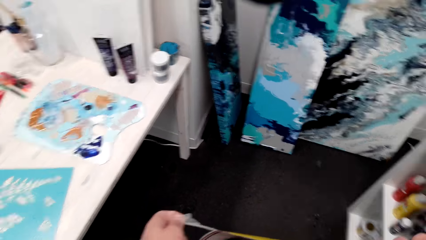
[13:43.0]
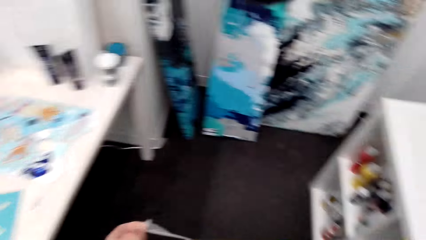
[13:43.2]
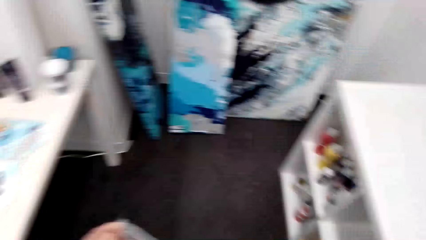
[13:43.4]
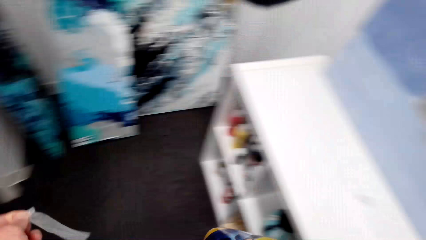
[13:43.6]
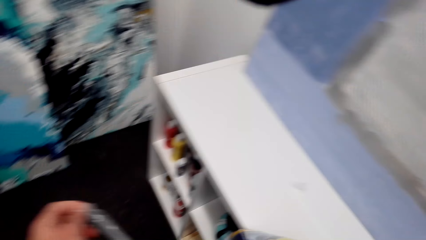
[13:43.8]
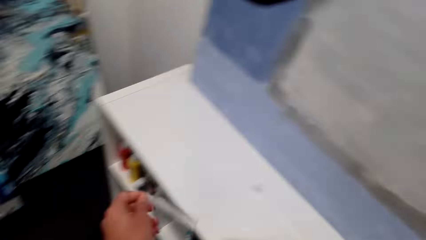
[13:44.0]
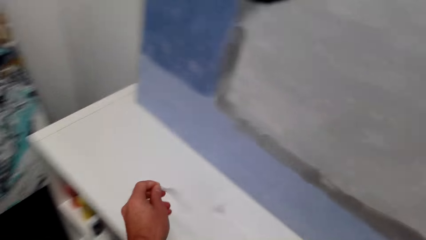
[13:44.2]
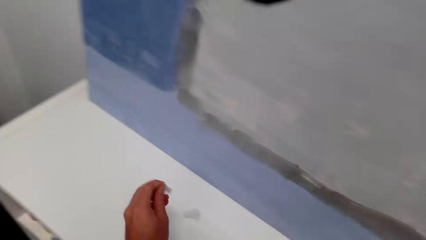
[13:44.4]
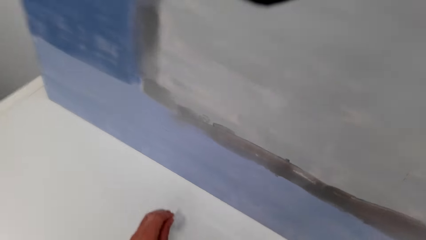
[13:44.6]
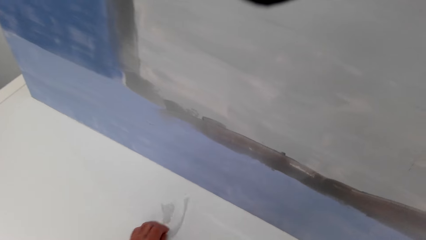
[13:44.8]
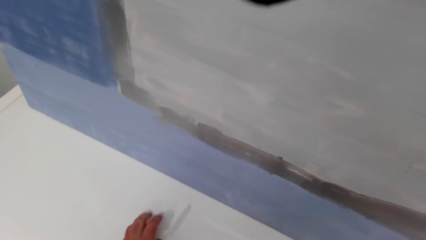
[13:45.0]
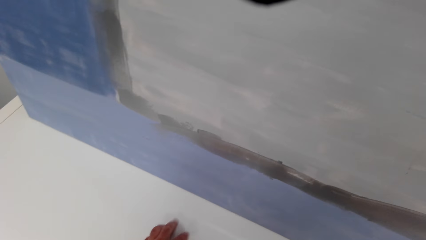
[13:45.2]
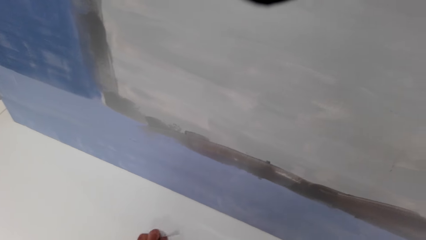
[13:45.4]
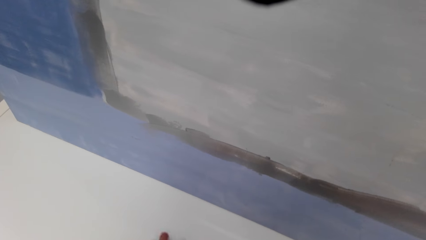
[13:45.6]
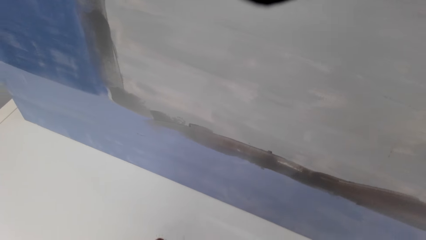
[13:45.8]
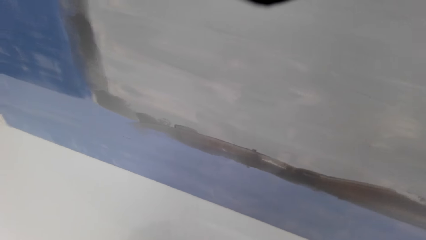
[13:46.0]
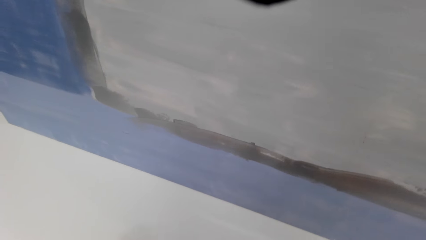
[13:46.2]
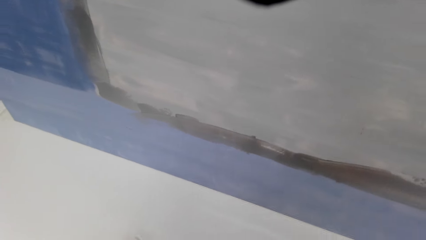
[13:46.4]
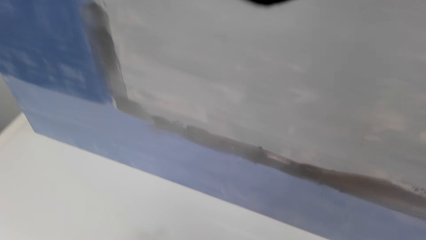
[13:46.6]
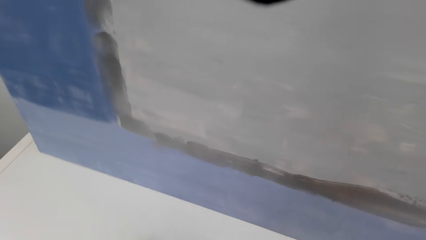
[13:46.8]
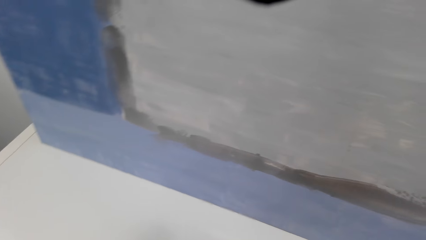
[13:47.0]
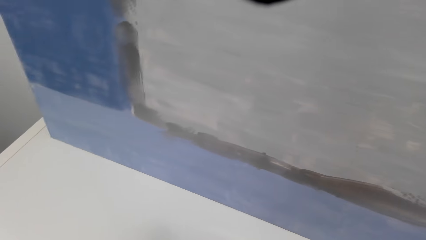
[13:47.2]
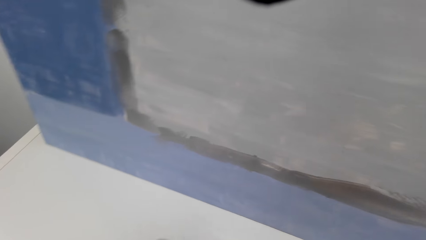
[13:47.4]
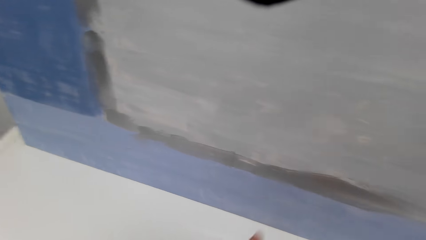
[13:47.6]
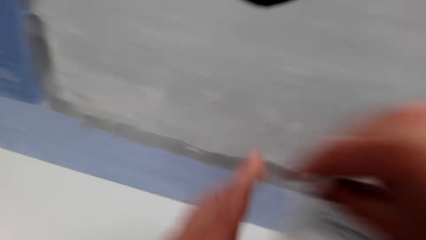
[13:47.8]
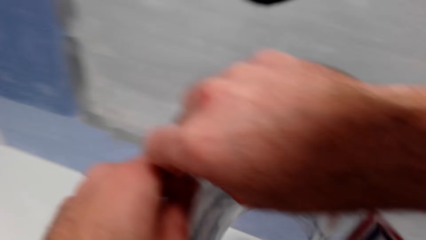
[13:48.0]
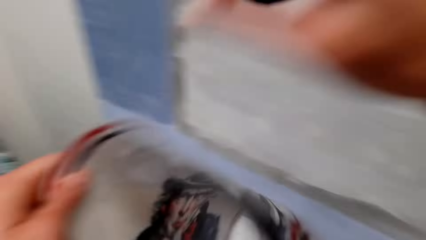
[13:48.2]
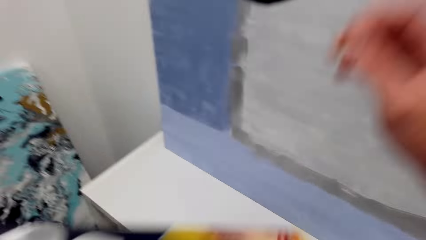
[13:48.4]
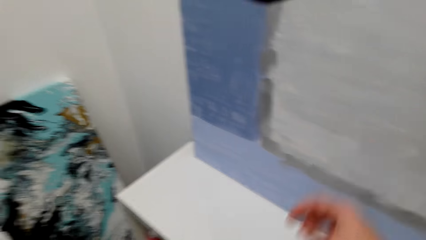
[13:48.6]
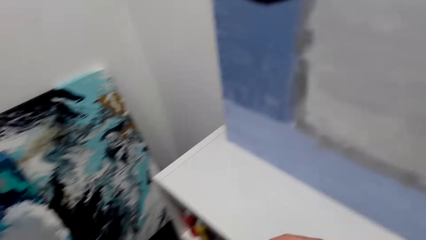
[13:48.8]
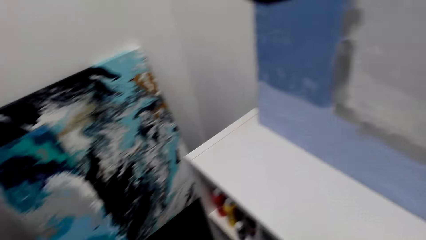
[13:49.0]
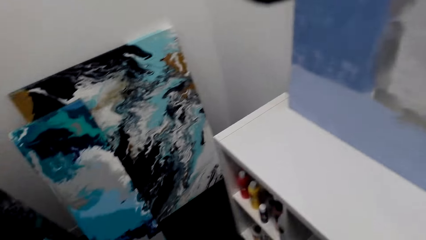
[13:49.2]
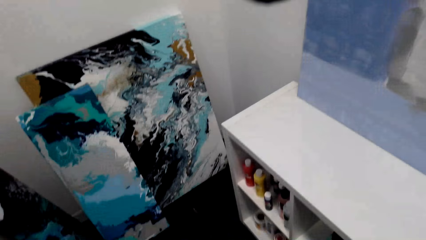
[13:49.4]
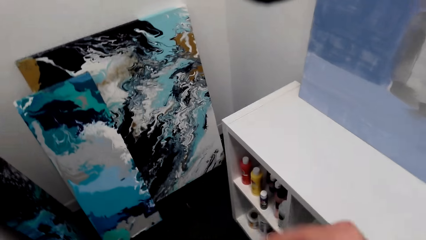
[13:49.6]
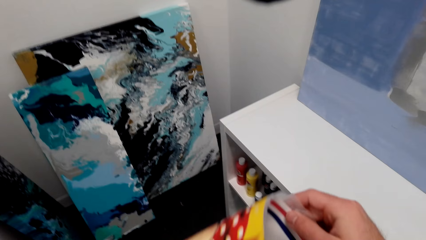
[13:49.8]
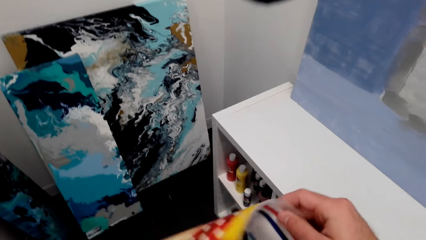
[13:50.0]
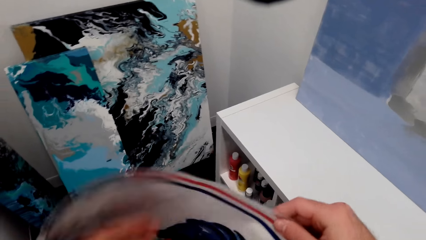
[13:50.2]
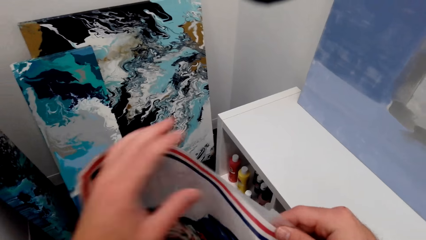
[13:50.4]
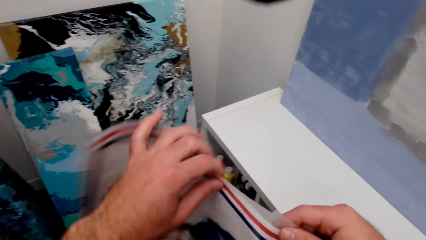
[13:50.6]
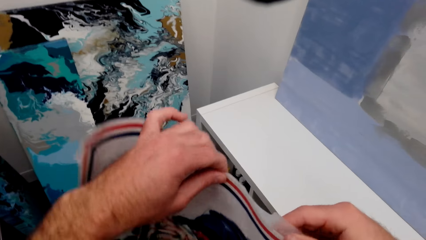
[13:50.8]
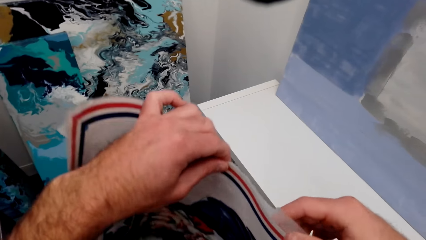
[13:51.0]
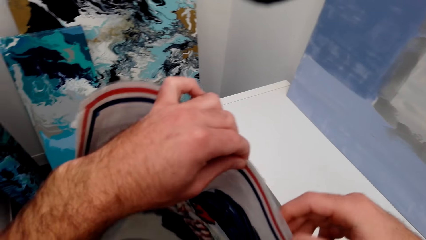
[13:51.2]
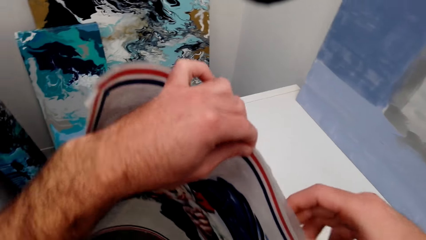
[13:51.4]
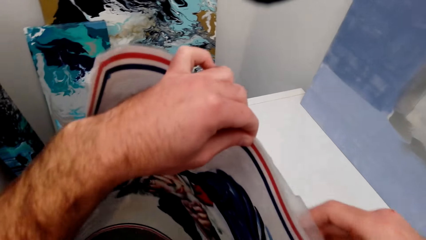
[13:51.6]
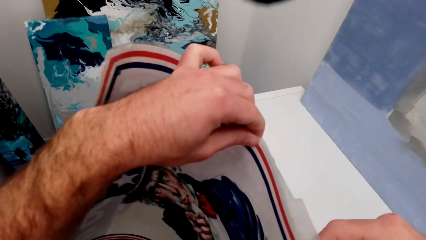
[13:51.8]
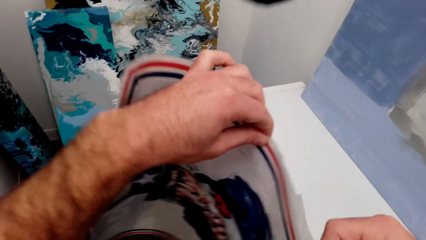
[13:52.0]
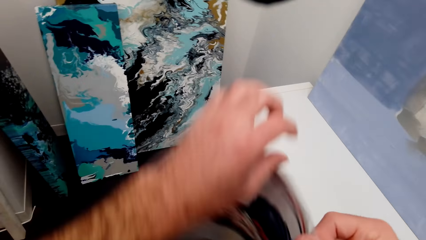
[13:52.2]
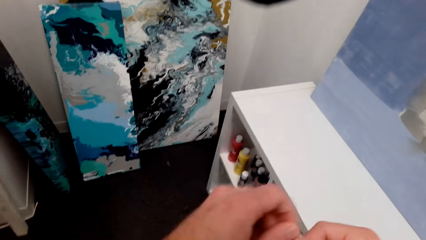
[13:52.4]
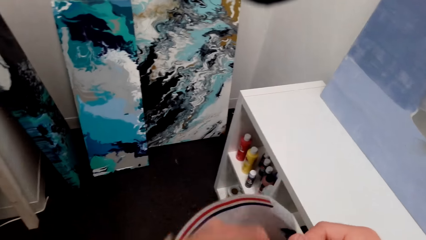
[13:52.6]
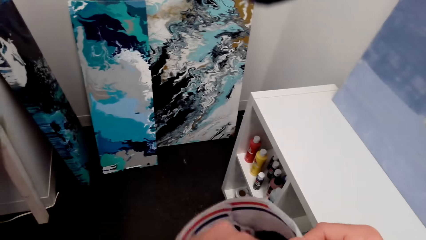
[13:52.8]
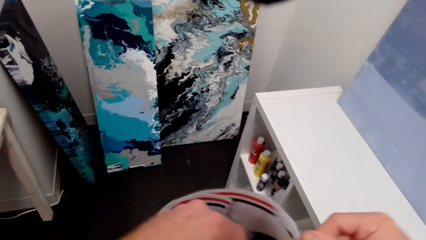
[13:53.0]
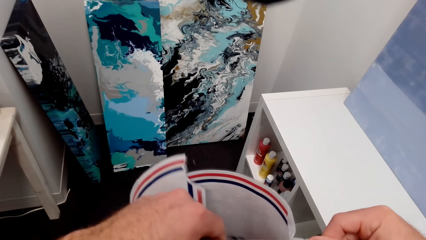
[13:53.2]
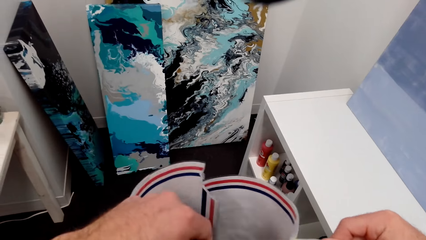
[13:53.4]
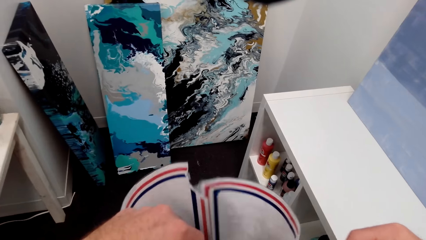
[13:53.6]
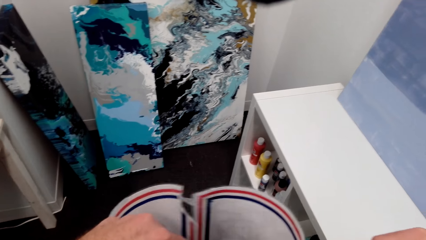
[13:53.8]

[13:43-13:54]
The camera wearer puts the paper on the cabinet. They pick up the picture. They adjust the banner. They remove sellotape from the picture.

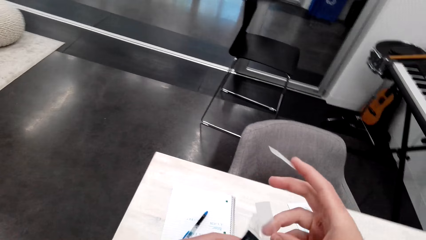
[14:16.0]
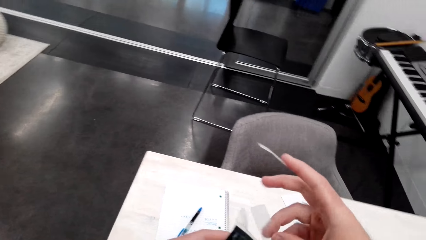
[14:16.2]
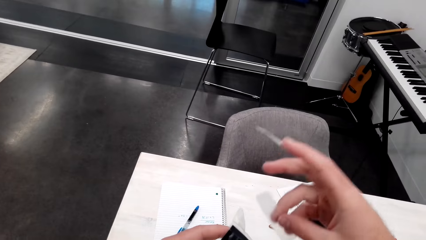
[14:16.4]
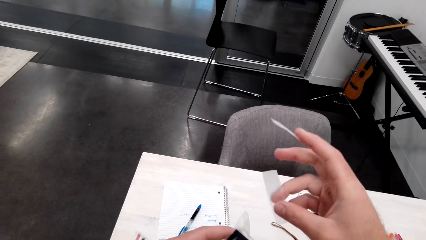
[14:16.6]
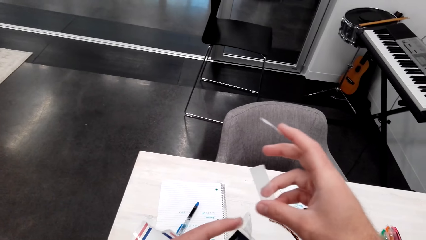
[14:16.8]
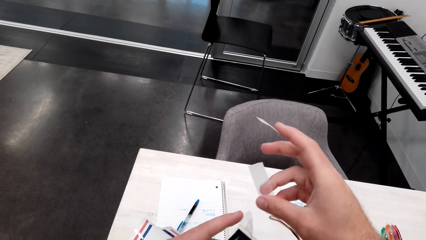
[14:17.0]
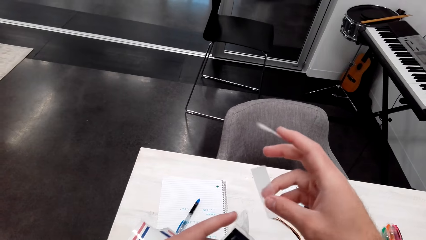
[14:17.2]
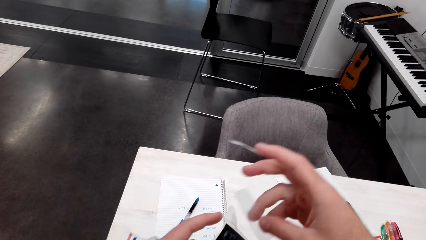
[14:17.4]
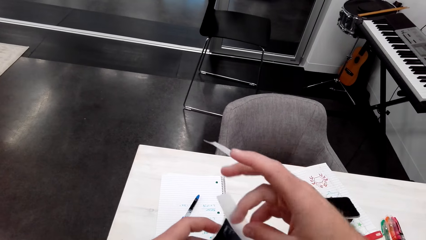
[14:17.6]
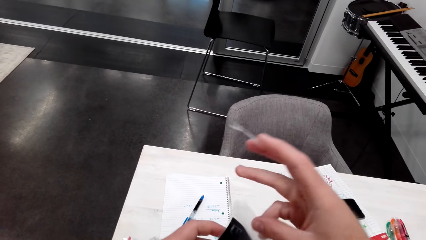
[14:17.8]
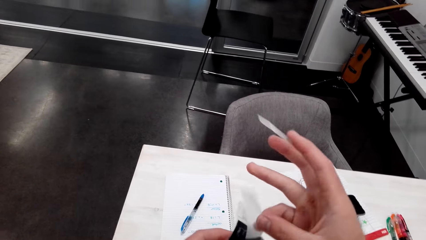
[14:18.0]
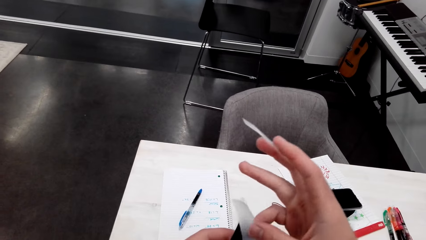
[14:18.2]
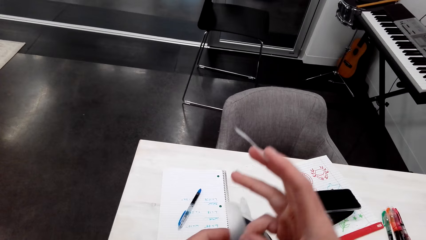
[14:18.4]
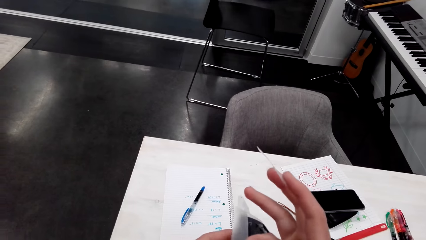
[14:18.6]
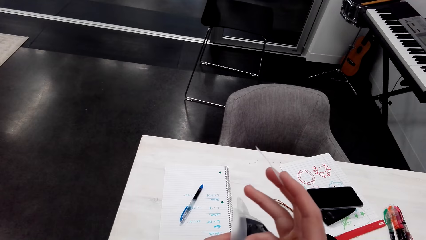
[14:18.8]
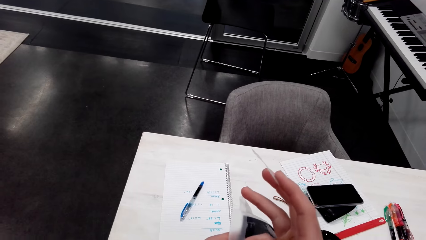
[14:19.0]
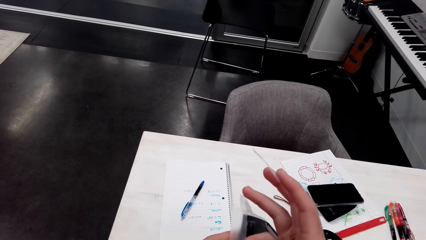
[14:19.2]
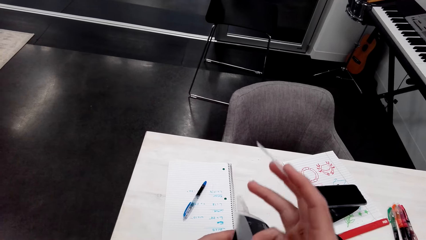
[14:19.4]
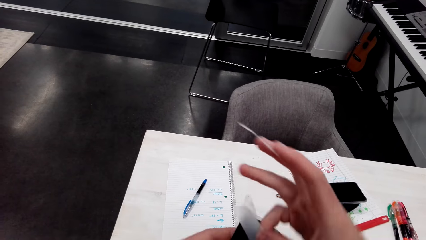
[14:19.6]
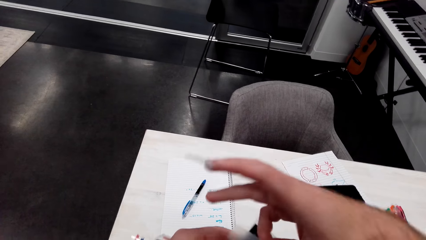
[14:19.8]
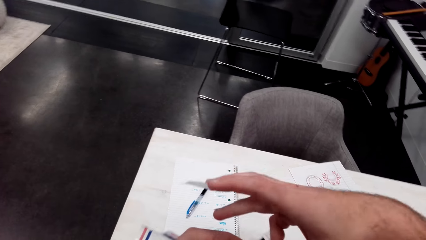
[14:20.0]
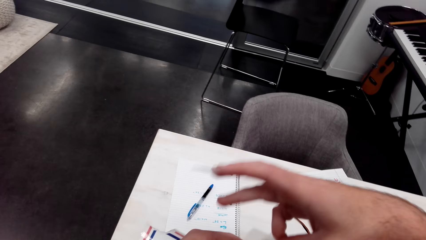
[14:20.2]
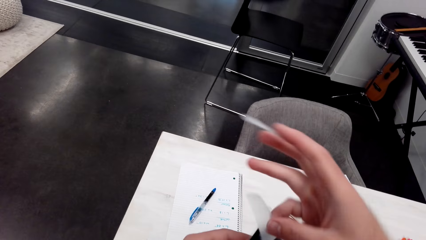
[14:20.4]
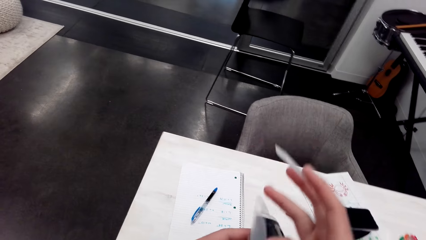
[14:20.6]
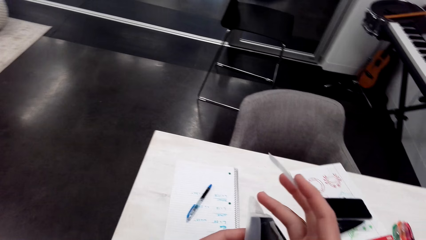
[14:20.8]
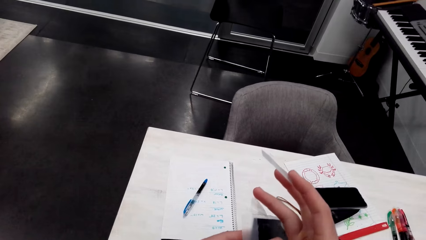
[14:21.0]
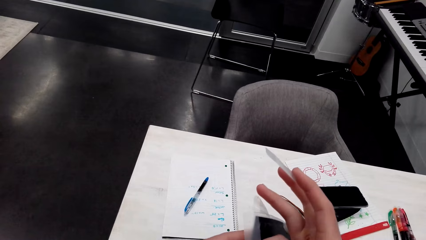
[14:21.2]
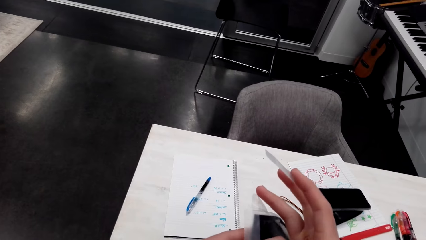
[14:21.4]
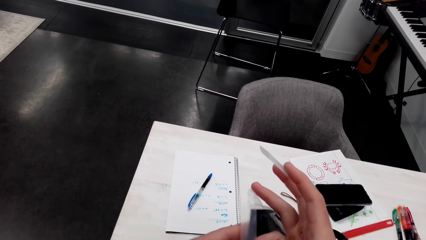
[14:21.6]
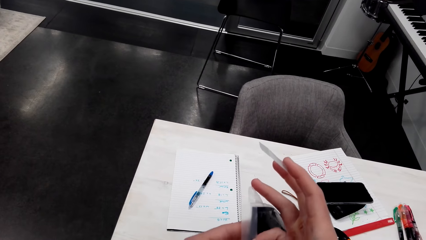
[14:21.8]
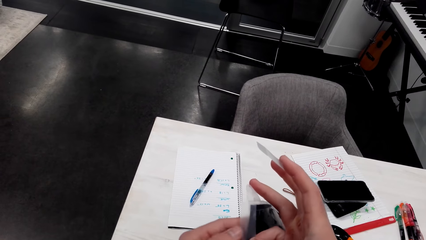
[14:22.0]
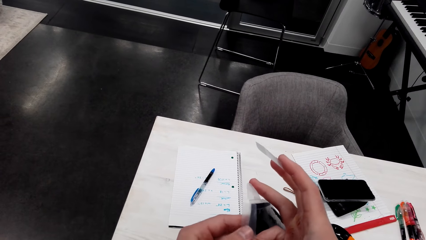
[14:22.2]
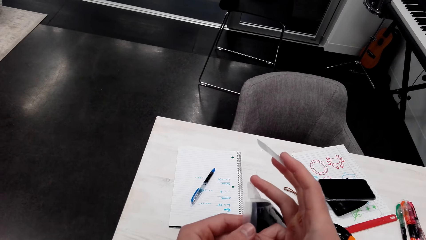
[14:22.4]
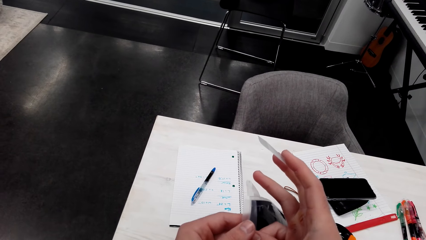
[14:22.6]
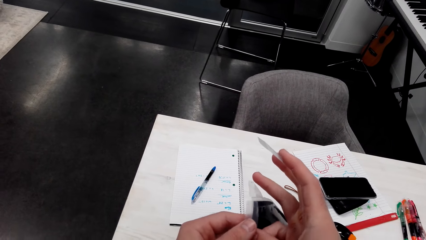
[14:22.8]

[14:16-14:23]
The camera wearer sticks the sellotape to the edge of the picture.
